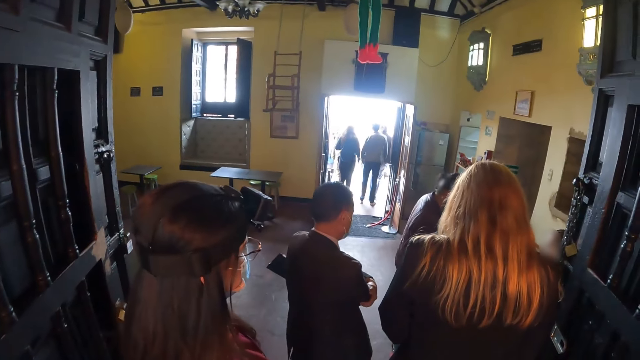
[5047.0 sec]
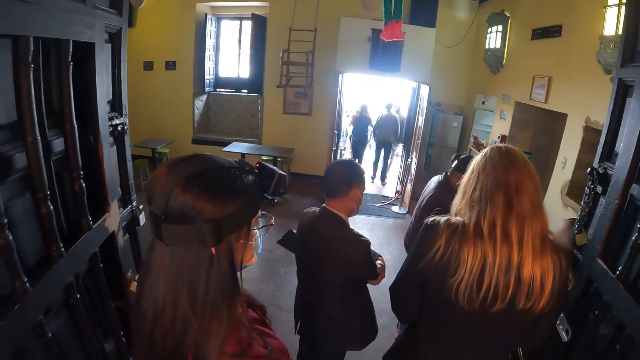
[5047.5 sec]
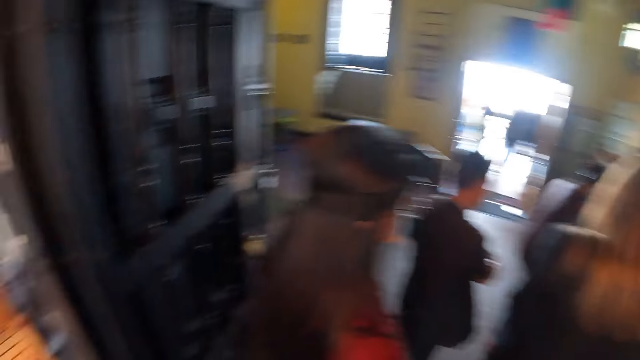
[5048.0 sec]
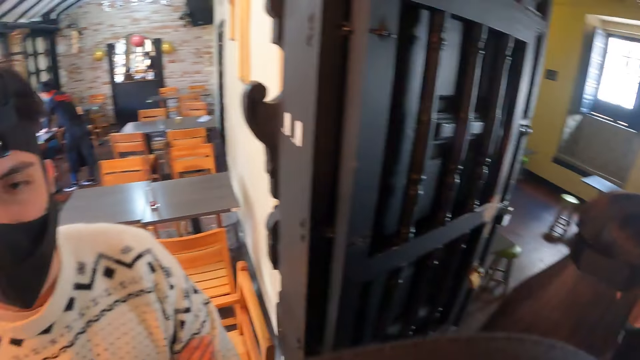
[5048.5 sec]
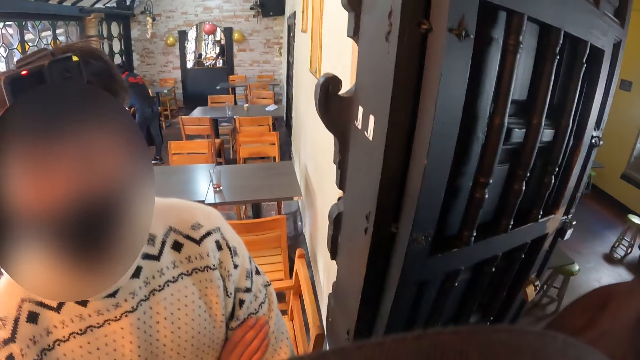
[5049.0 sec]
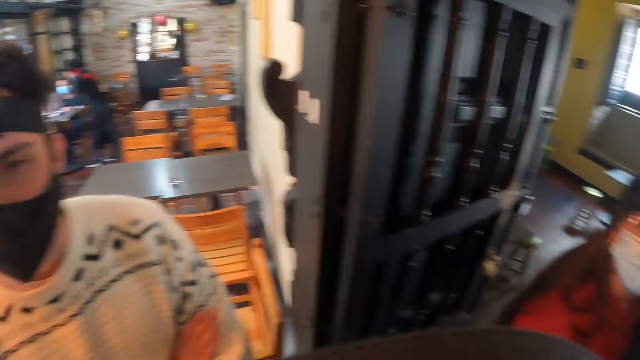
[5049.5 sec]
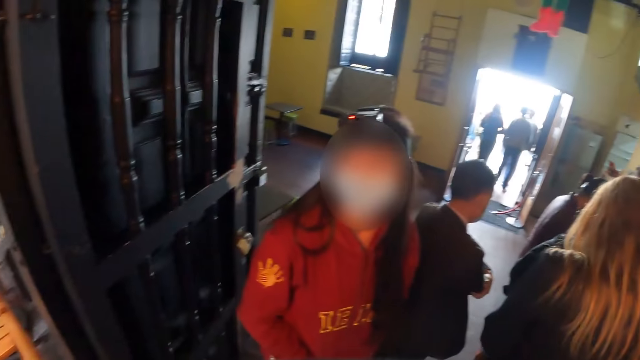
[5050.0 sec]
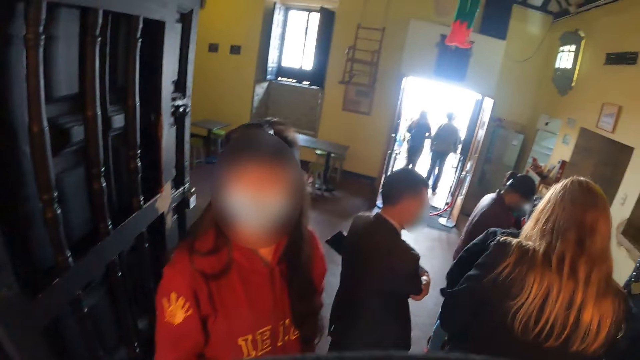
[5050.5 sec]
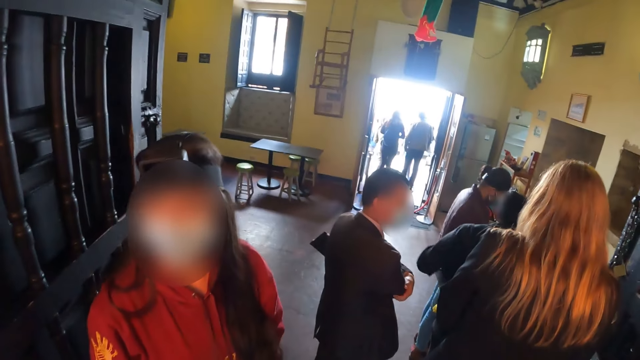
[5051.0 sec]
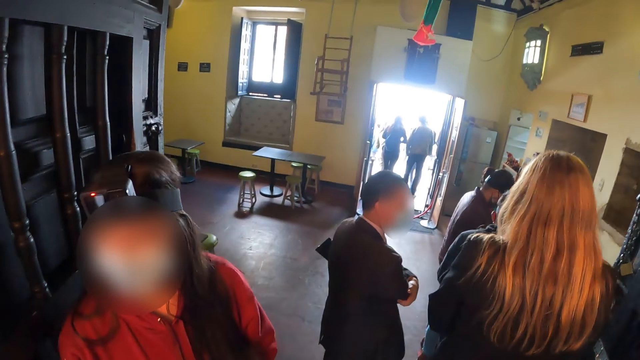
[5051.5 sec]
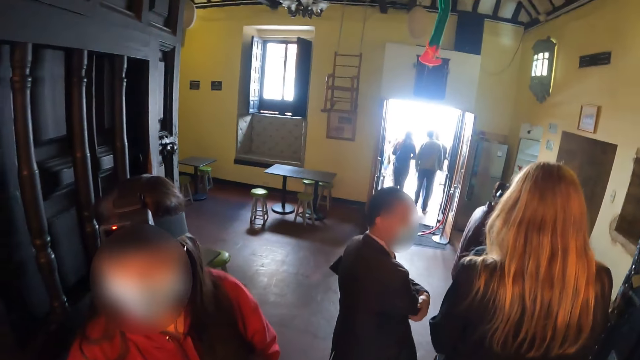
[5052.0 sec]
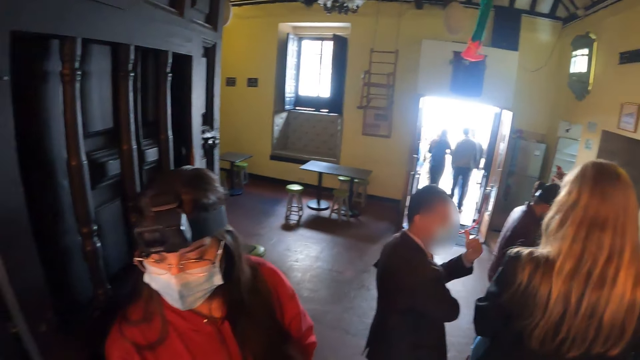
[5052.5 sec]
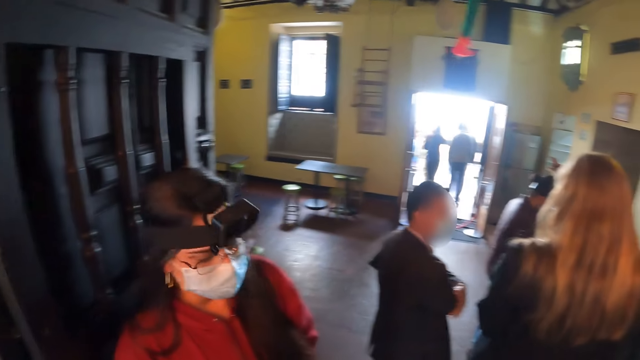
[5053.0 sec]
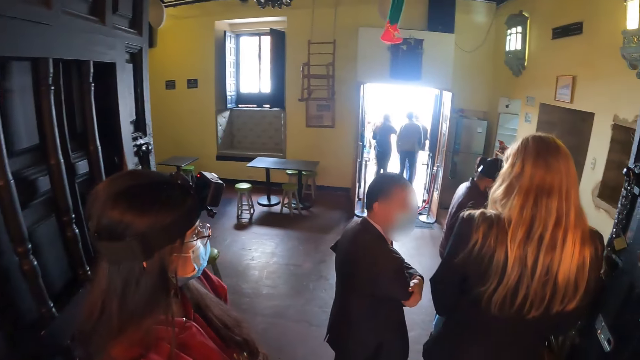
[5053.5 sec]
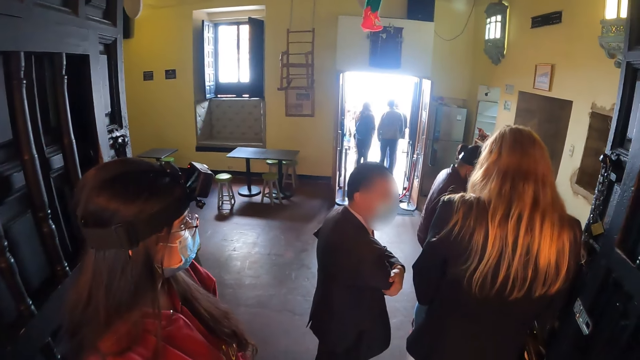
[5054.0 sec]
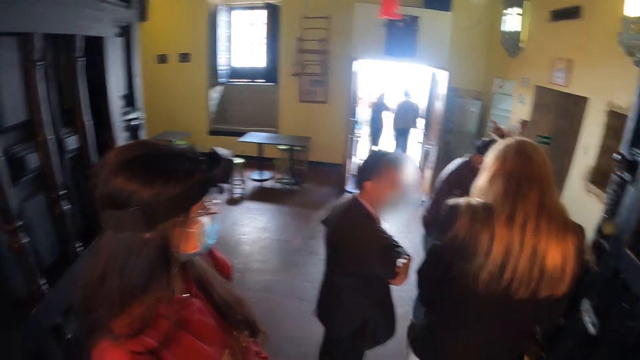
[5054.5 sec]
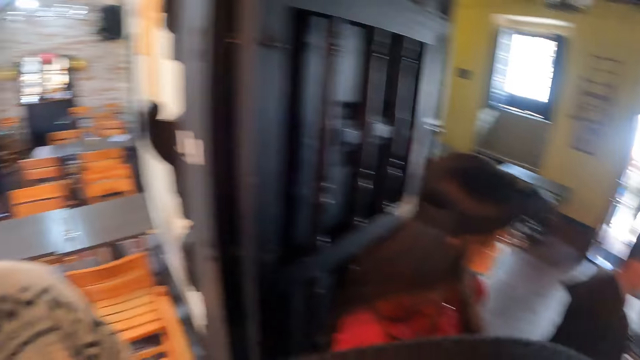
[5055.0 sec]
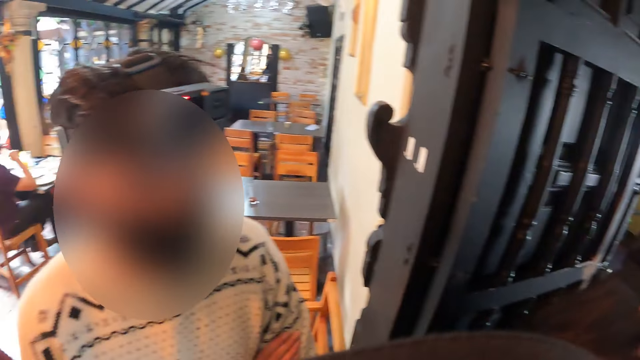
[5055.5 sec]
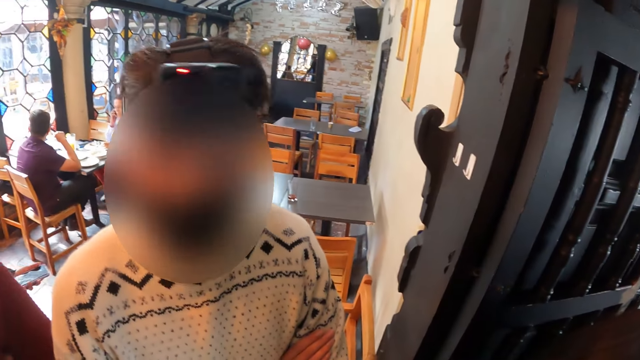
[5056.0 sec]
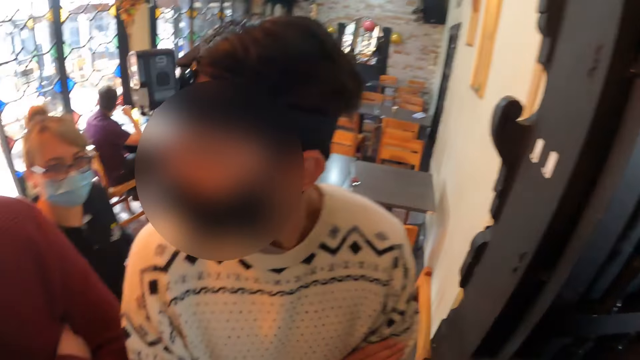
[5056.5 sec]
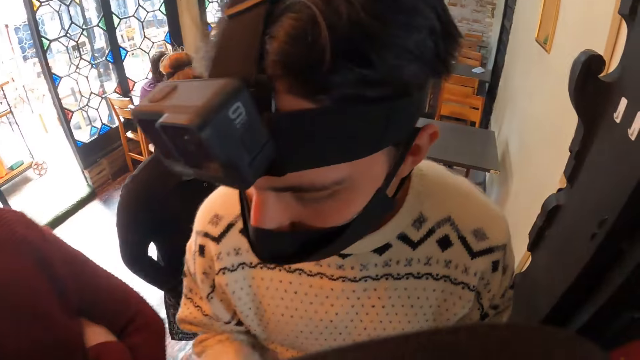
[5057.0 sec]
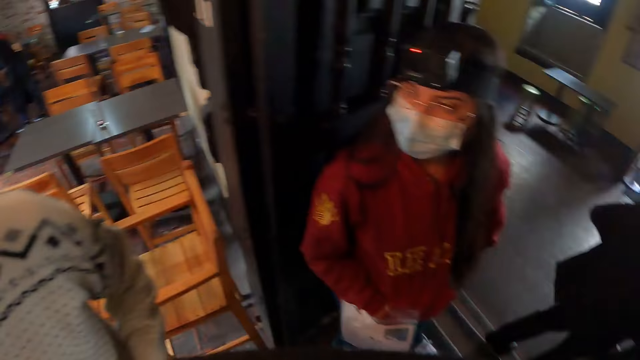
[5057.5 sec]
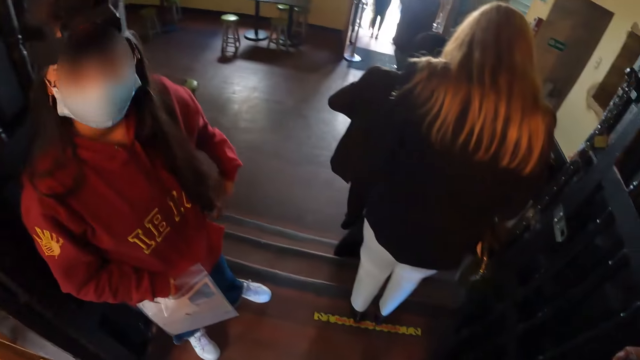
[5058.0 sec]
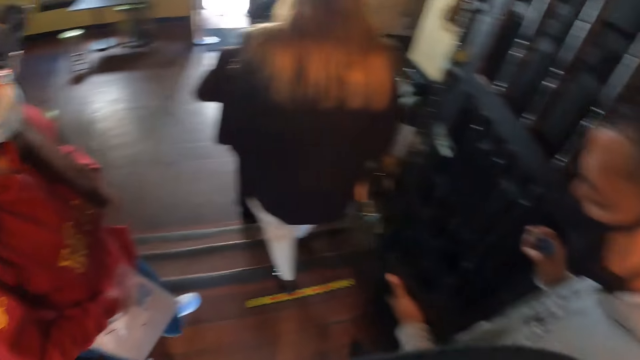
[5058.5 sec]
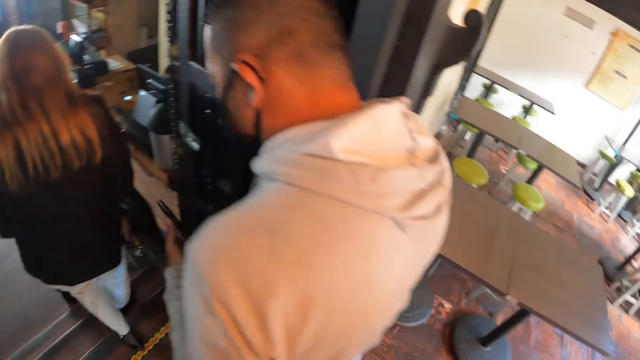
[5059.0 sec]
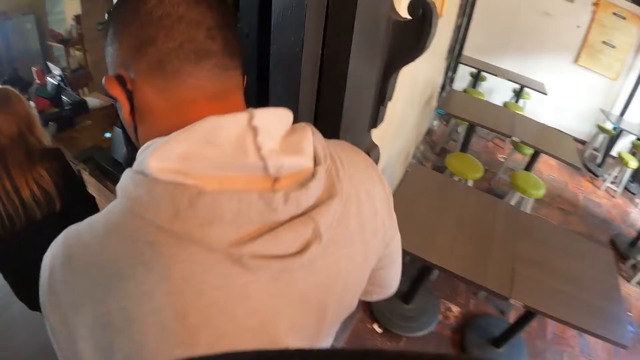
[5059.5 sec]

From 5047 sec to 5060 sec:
A woman looks at the camera wearer. A man does a hand gesture. The camera wearer looks around the house. They look at another man. They look around the house.

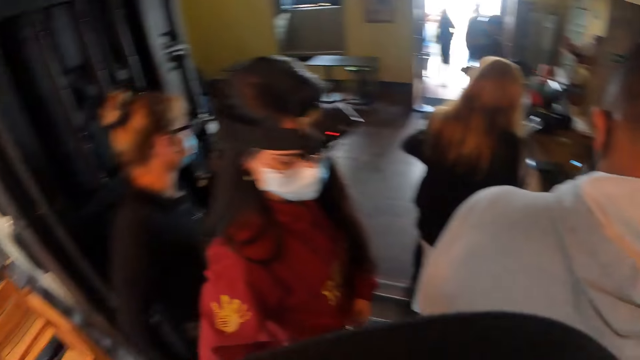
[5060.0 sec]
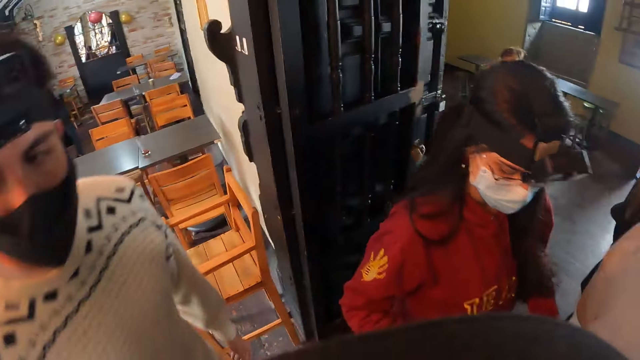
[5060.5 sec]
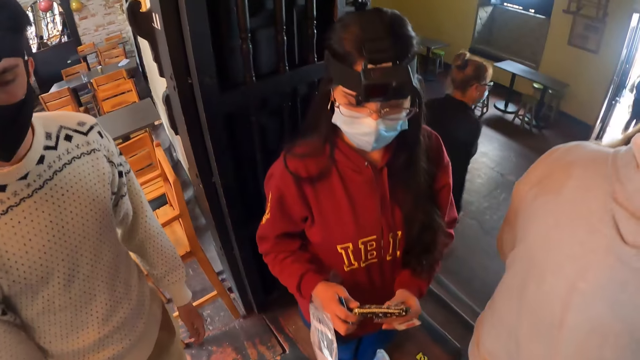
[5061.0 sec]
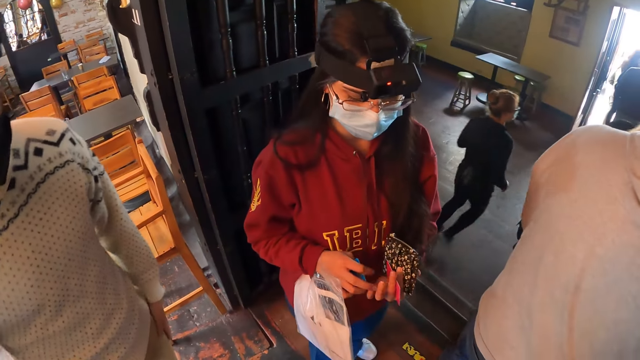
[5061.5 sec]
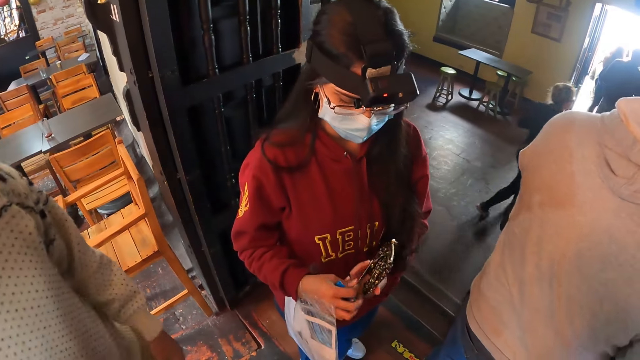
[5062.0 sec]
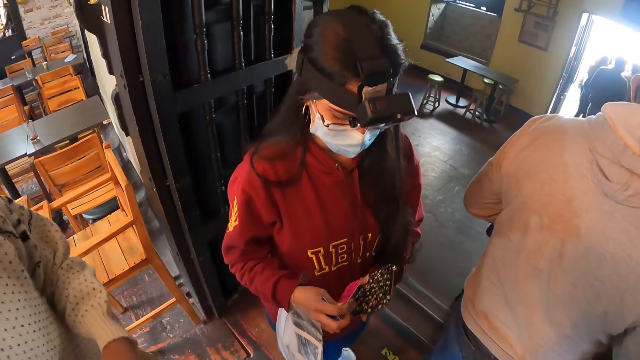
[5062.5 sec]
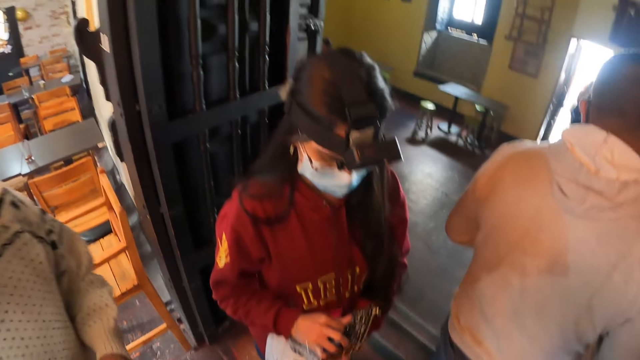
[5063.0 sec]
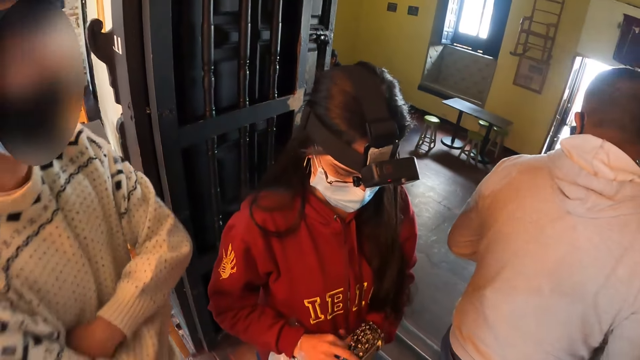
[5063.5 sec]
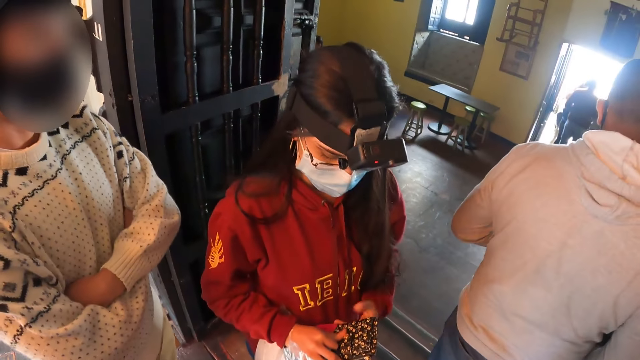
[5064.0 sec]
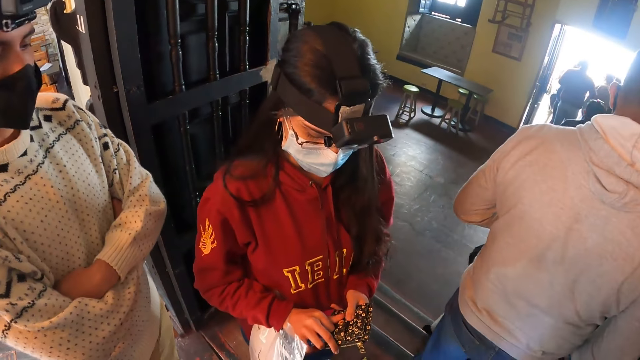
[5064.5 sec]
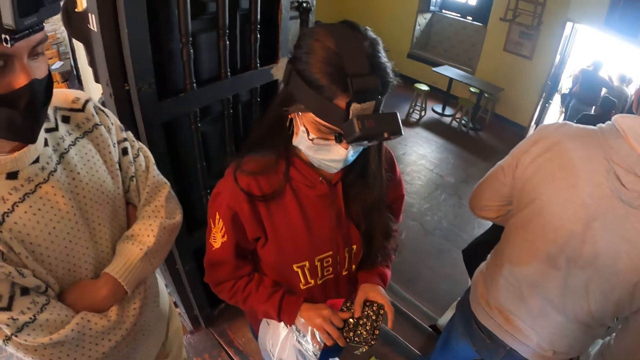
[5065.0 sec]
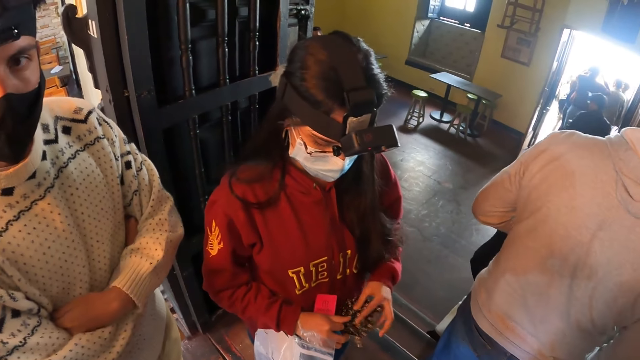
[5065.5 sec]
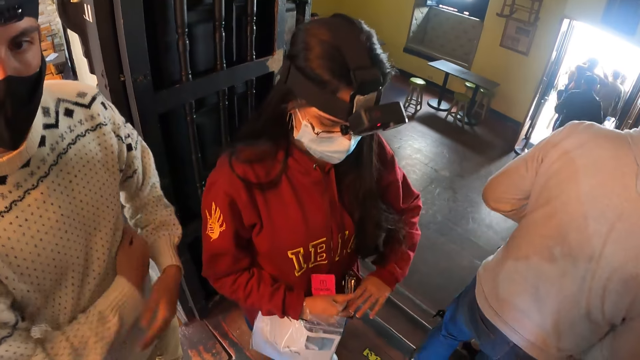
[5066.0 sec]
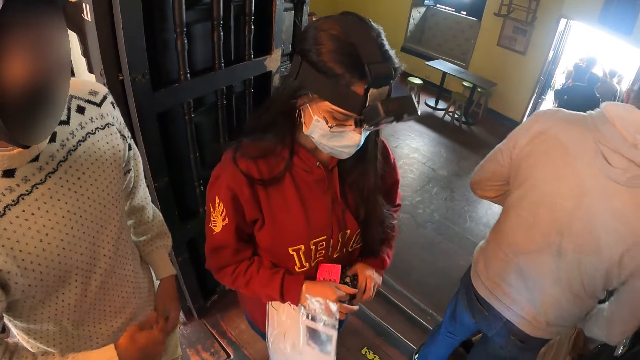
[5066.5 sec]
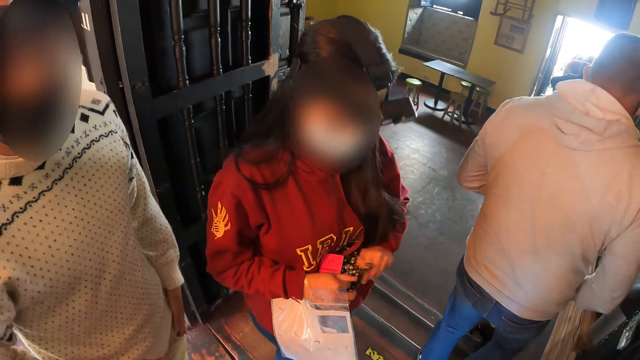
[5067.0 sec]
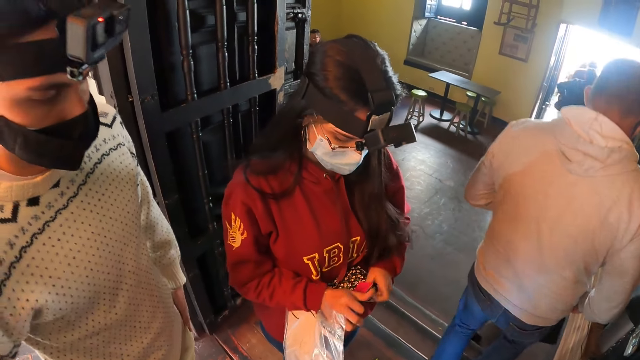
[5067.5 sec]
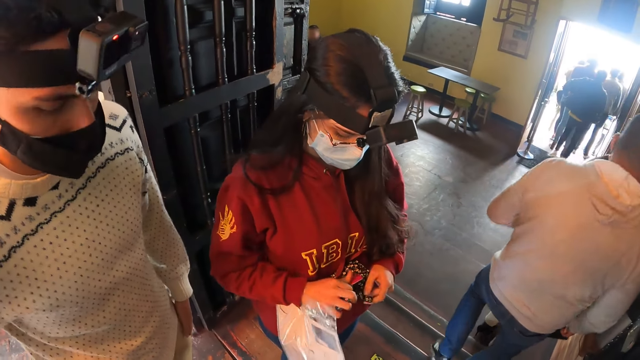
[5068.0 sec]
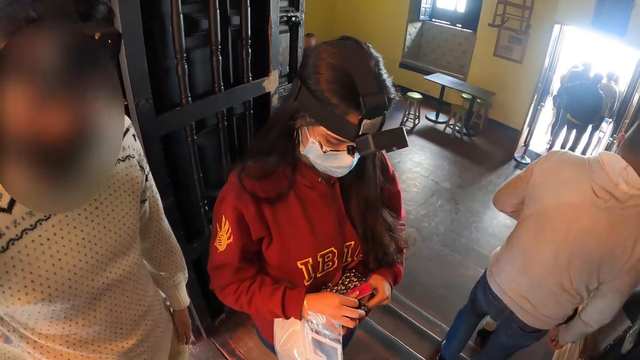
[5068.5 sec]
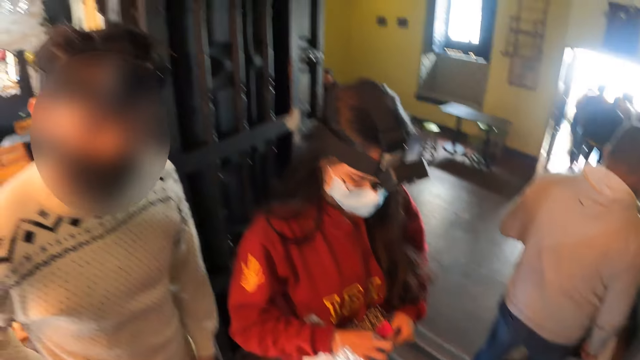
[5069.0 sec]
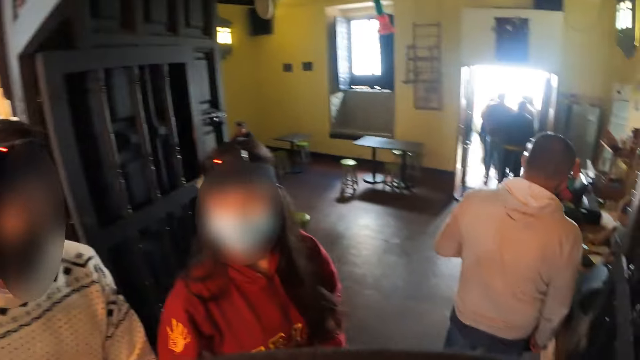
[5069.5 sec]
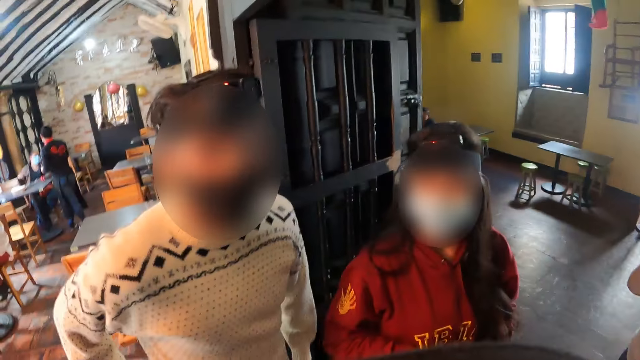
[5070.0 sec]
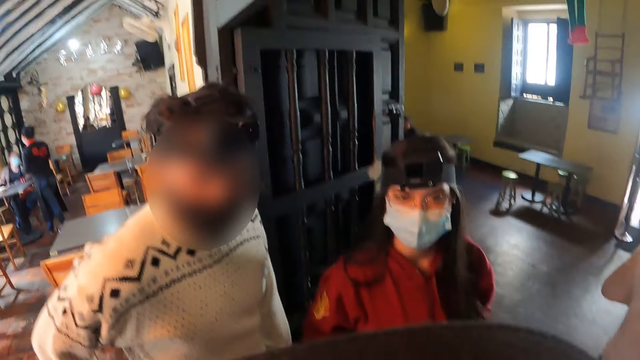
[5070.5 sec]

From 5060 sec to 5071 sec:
The camera wearer looks at a woman. The woman adjusts her purse. A man adjusts his hands. The woman adjusts her purse. The camera wearer looks at the man and the woman.
